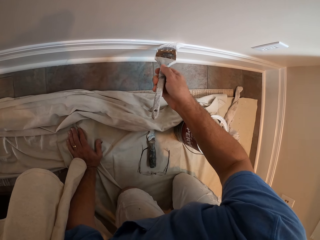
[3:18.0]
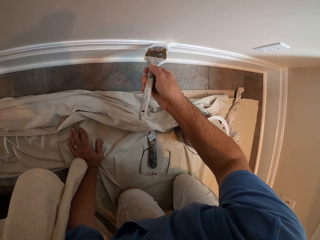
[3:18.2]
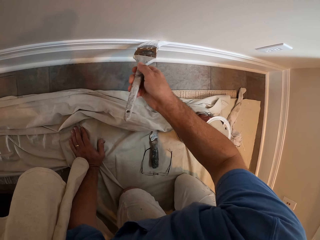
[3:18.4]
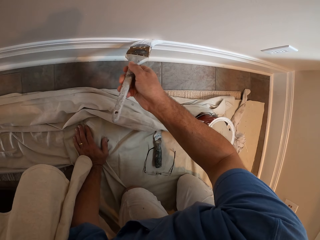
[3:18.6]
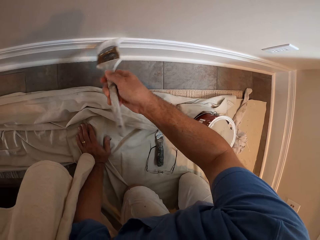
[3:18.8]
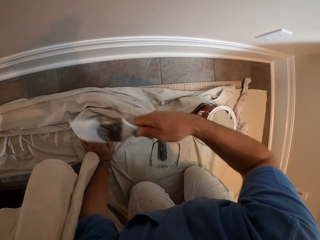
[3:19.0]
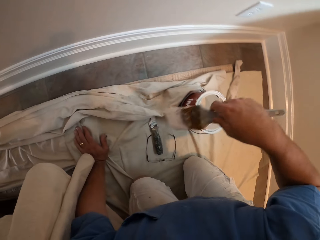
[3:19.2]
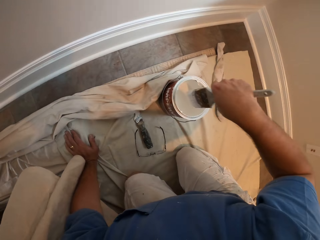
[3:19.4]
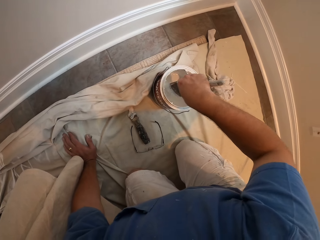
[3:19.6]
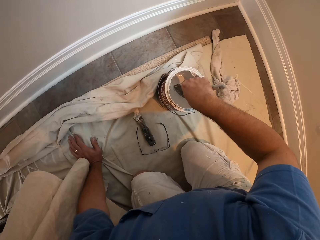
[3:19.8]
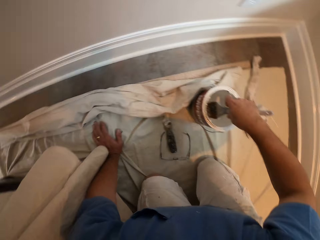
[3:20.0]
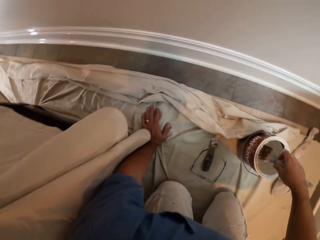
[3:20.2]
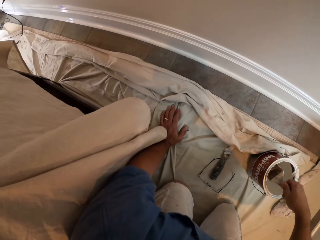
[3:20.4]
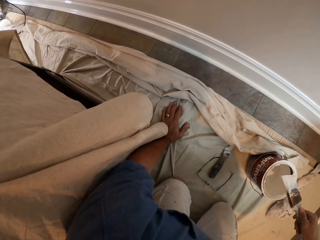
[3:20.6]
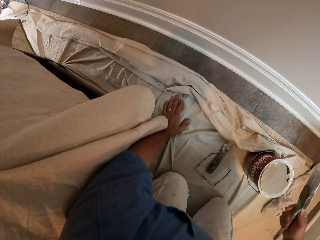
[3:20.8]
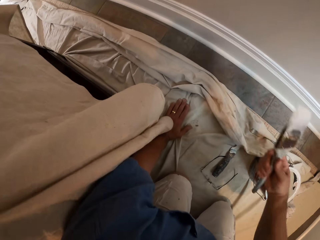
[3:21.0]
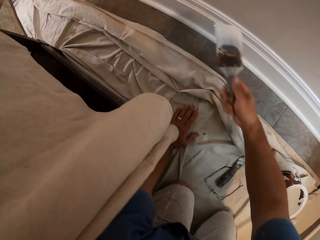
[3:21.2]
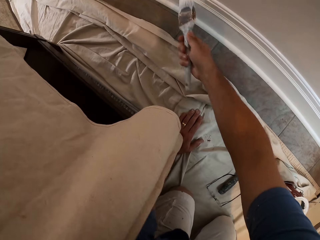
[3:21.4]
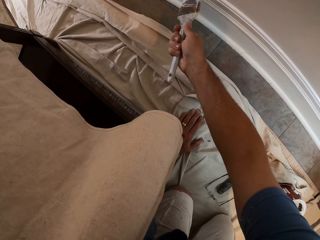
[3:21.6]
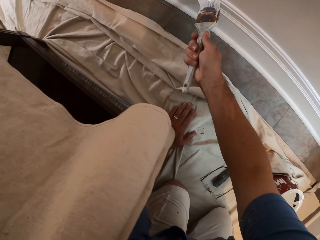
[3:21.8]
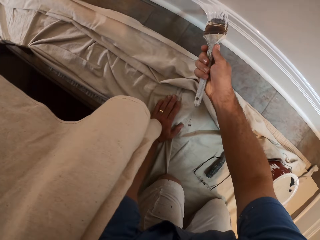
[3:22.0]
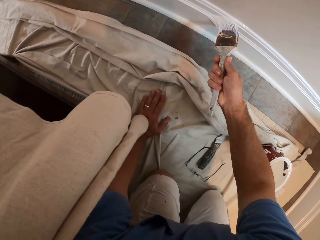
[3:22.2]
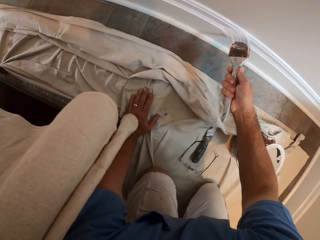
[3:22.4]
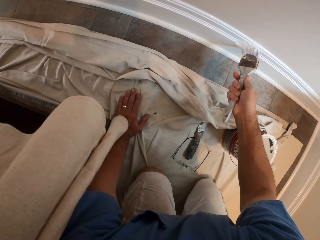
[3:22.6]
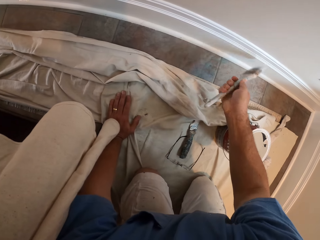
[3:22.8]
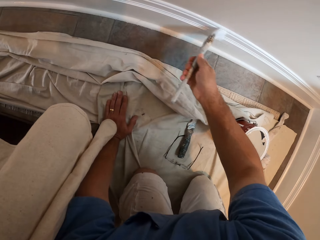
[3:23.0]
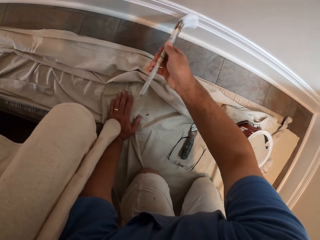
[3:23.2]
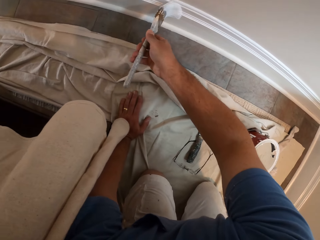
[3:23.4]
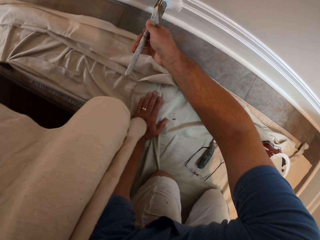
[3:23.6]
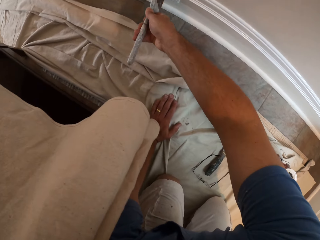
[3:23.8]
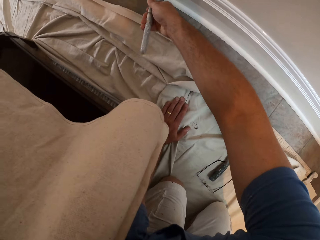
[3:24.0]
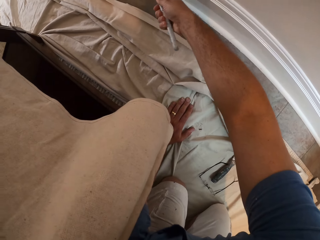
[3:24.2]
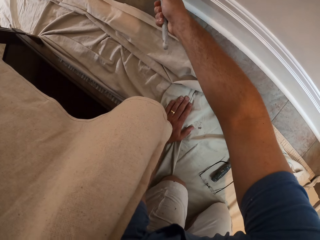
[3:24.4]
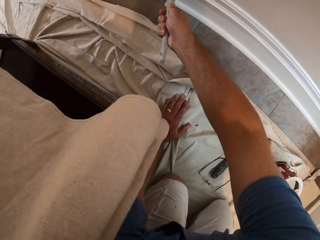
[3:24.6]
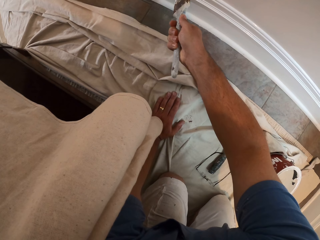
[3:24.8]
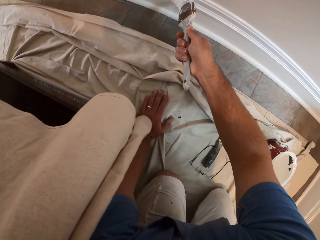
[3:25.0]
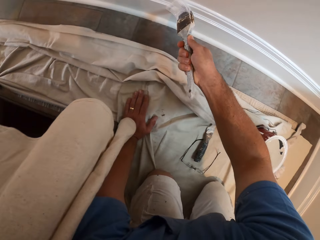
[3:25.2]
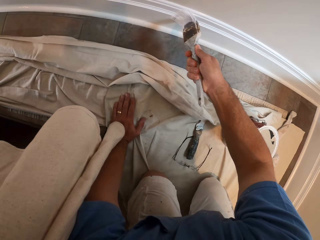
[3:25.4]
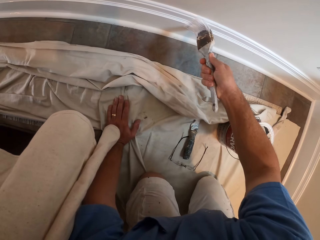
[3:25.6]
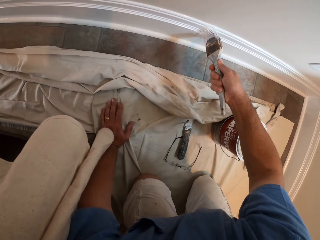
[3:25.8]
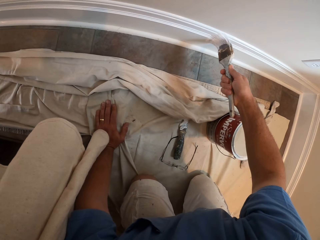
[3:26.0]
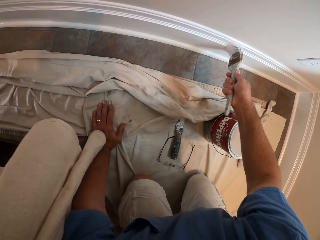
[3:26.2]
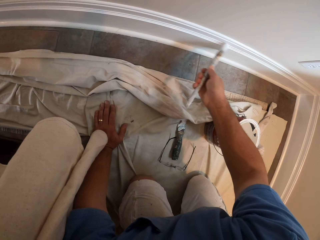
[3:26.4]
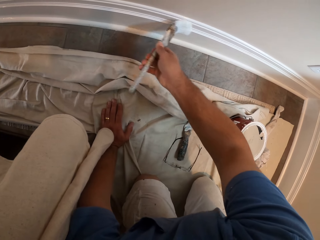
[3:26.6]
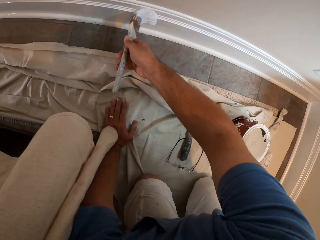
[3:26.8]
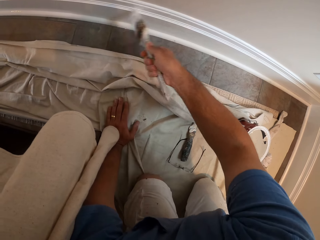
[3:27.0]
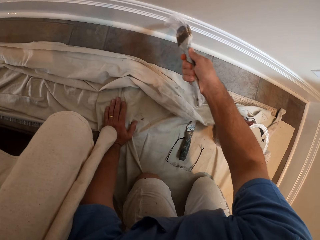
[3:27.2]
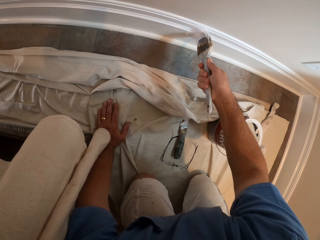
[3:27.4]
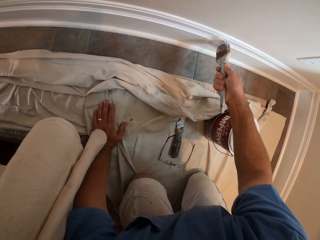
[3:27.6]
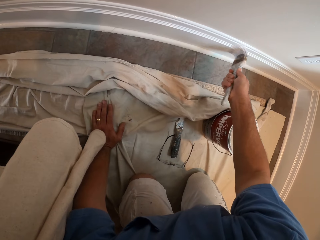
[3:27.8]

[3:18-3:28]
The camera wearer dips the painting brush into the tin containing the paint. They paint the wall or piece of wood with the paint brush.

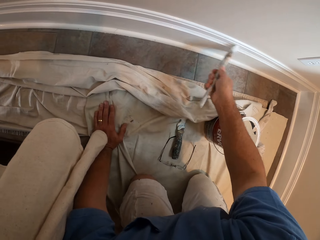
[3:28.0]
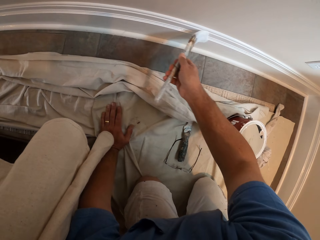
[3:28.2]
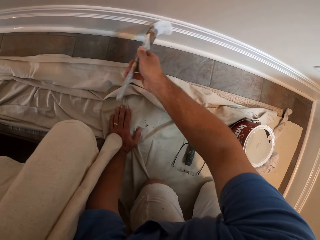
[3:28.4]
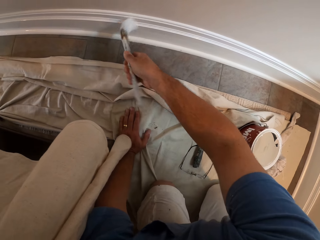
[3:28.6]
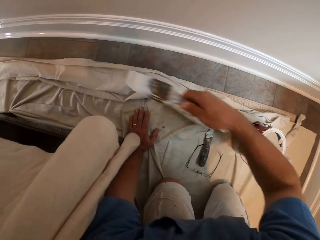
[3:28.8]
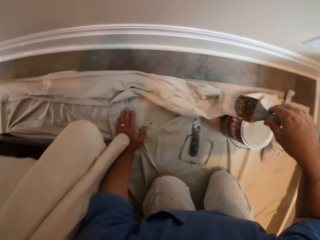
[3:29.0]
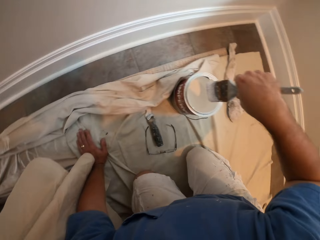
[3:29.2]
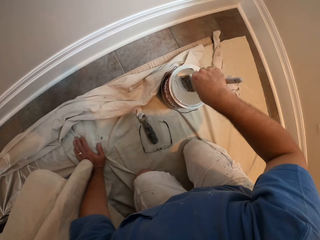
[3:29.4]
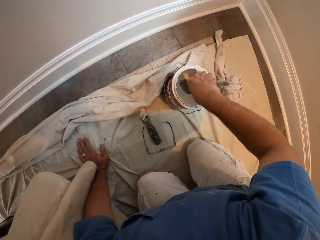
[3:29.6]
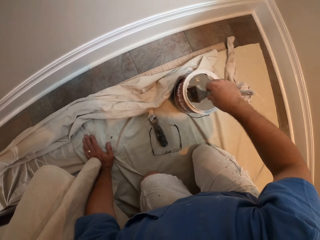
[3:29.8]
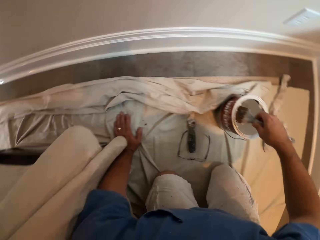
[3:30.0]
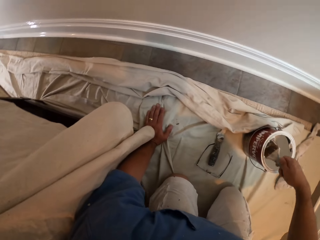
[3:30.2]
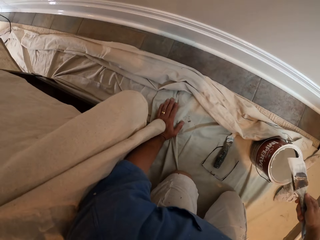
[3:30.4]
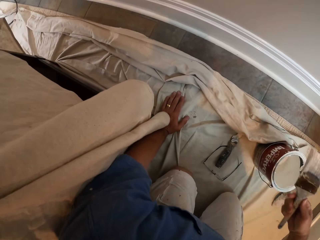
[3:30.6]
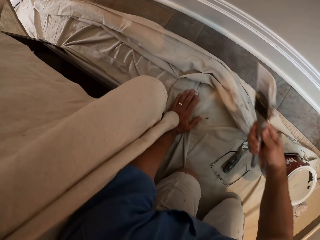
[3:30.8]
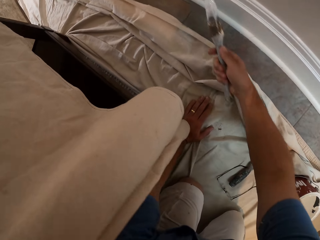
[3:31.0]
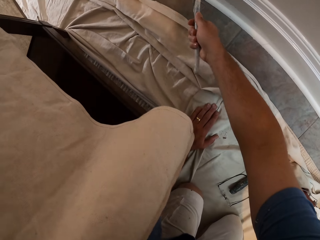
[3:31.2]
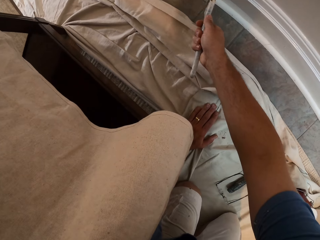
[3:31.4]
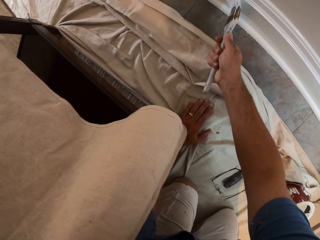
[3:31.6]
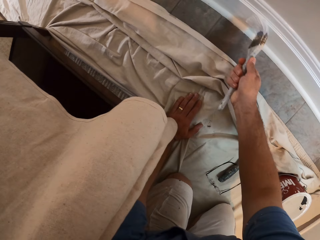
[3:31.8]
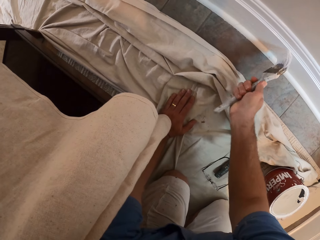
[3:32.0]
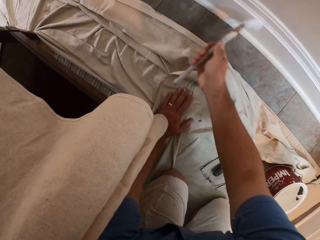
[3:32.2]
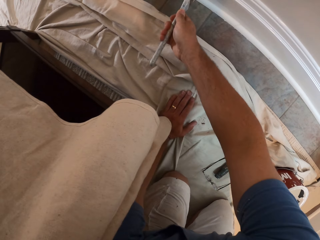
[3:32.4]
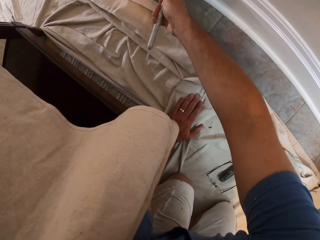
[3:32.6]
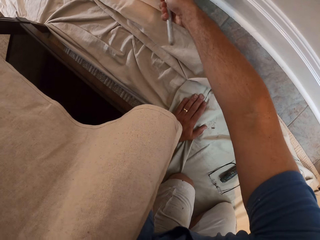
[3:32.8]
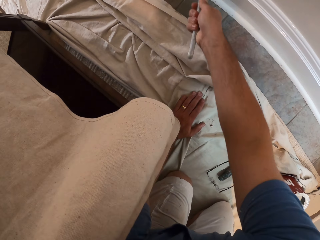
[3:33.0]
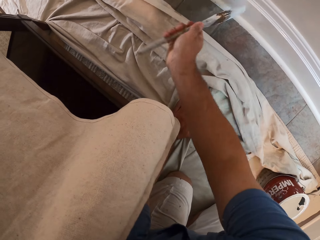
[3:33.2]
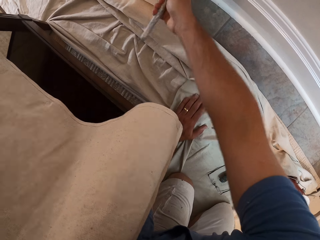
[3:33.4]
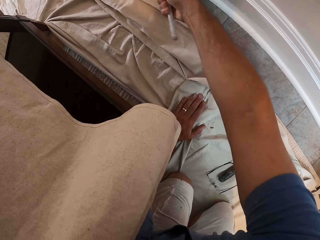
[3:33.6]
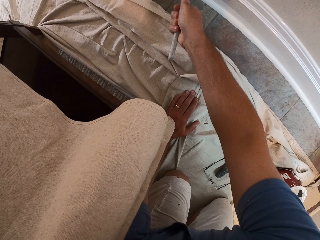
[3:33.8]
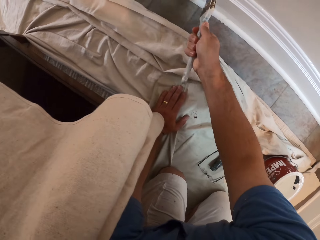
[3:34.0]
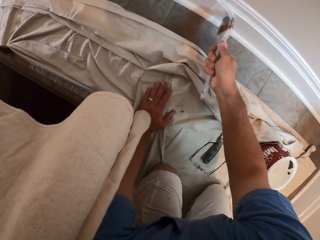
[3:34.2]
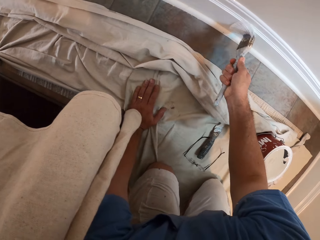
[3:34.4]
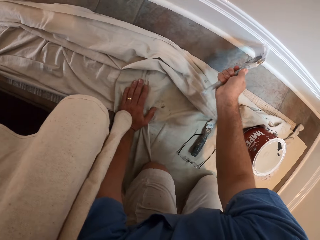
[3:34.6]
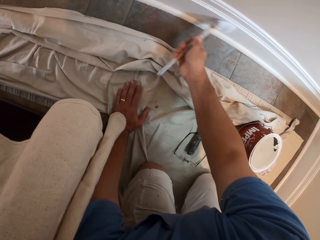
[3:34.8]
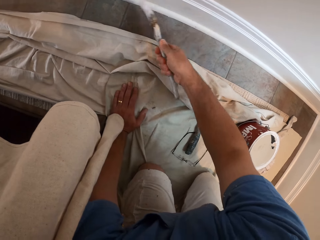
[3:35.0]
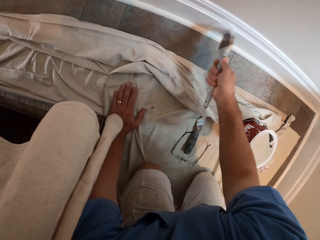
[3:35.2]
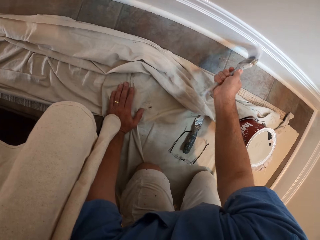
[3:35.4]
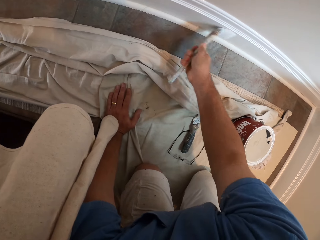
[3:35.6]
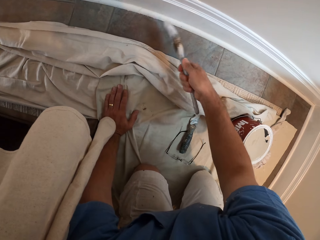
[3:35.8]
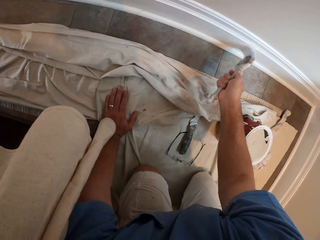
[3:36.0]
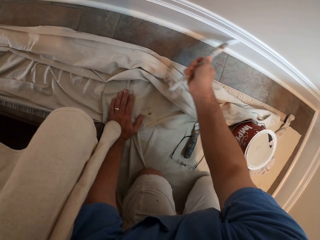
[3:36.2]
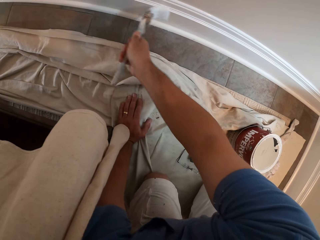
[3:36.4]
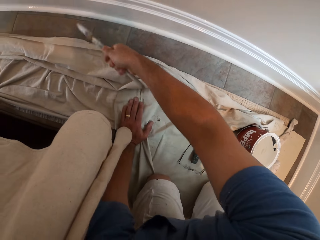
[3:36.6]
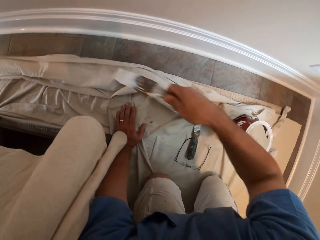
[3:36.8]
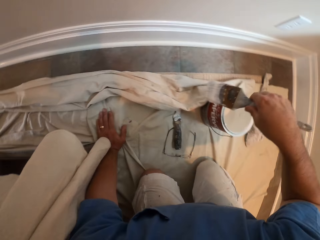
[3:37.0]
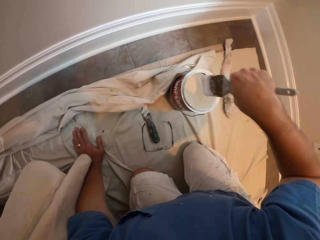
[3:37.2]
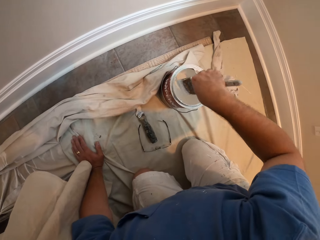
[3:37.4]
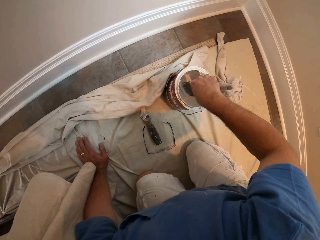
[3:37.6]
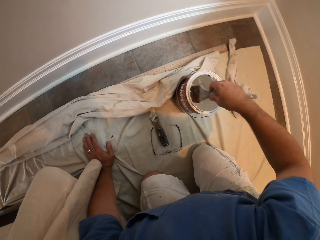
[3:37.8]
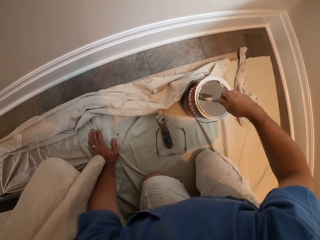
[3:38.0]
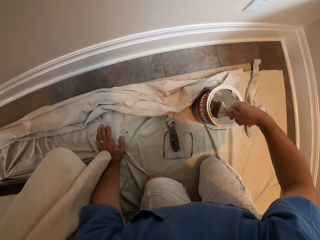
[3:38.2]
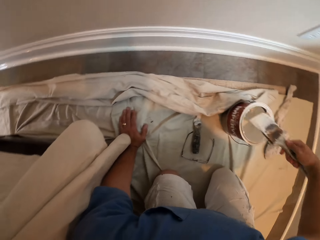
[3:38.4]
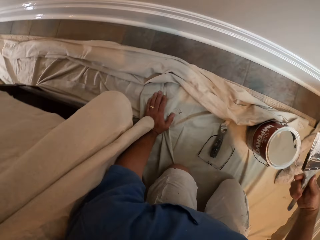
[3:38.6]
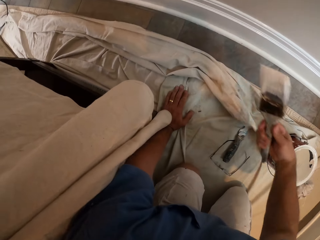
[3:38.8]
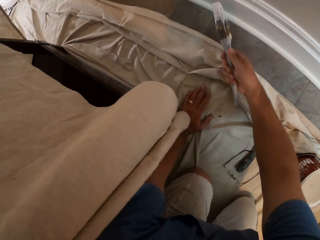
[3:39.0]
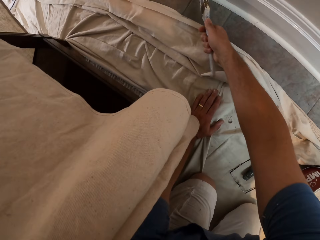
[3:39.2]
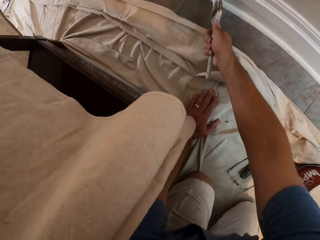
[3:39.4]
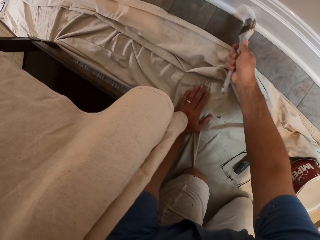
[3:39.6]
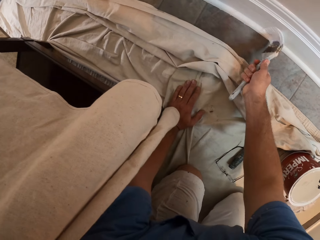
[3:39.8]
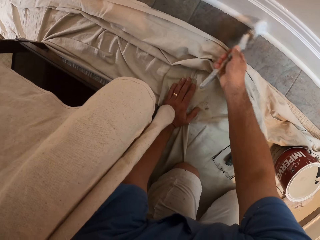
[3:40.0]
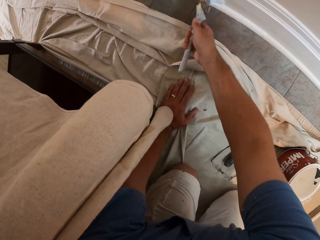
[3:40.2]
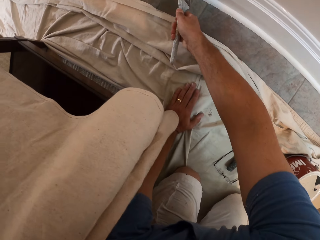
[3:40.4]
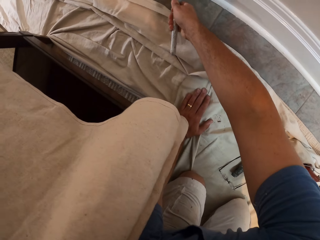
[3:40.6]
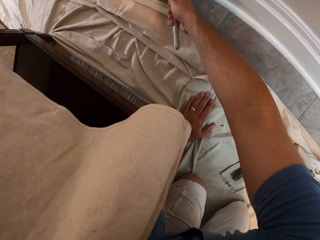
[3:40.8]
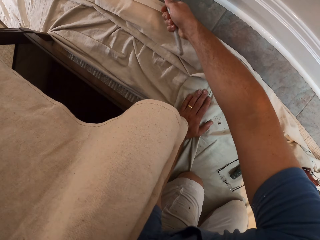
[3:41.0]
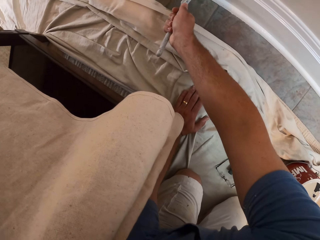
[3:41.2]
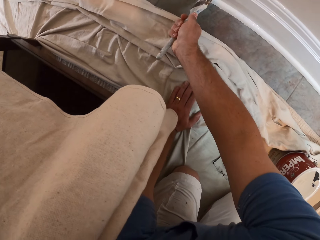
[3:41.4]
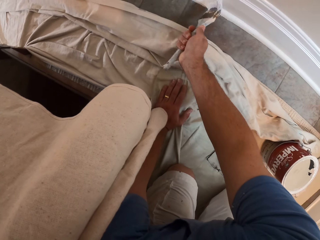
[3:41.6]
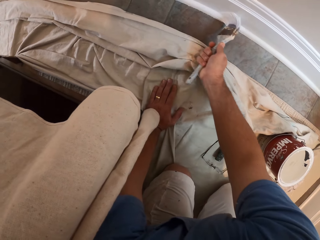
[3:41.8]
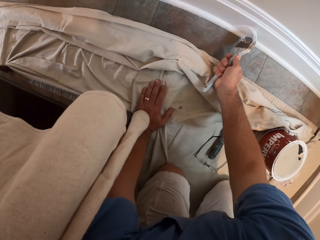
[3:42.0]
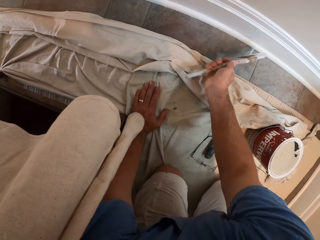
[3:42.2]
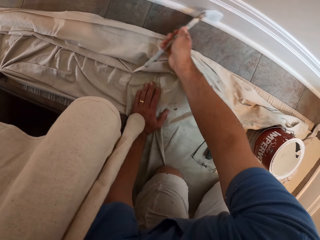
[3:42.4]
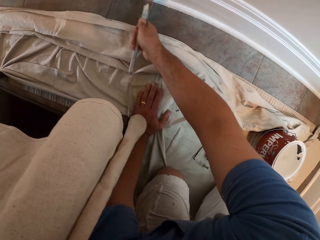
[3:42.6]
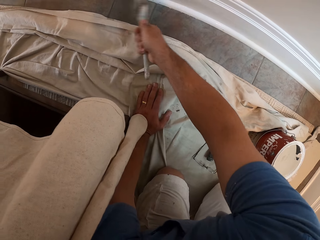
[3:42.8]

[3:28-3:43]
The camera wearer dips the painting brush into the tin containing the paint. They paint the wall or piece of wood with the paint brush. They dip the painting brush into the tin containing the paint. They paint the wall with the paint brush.
